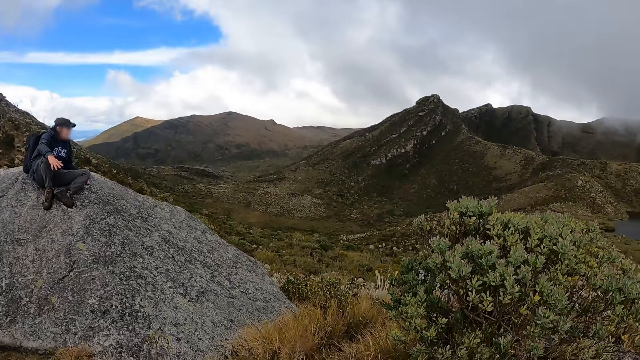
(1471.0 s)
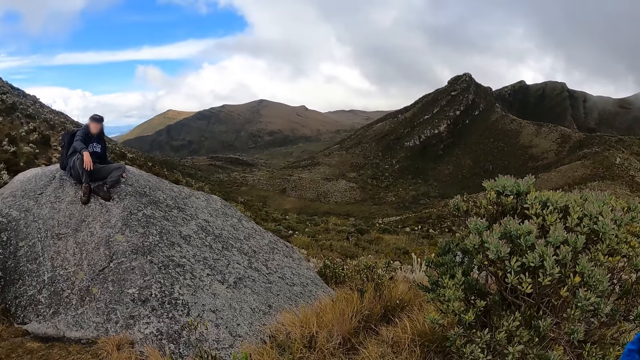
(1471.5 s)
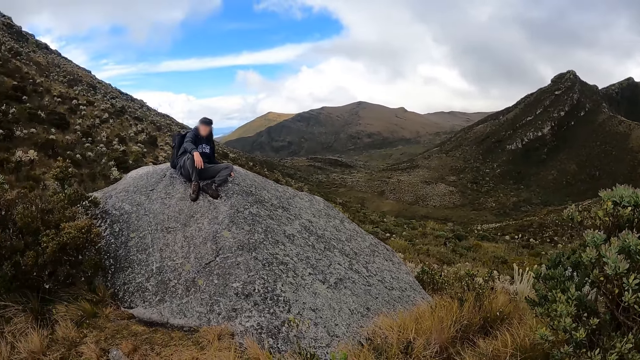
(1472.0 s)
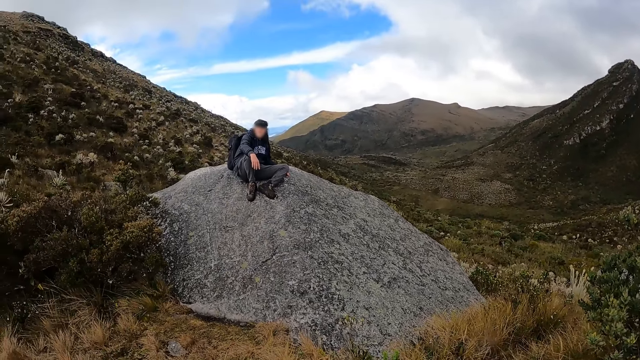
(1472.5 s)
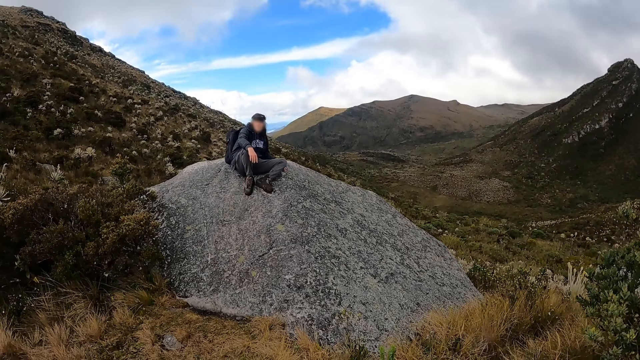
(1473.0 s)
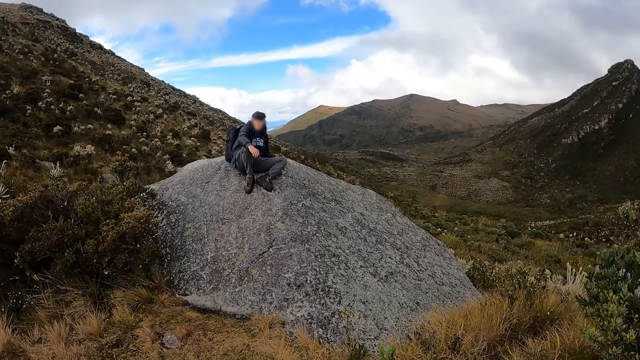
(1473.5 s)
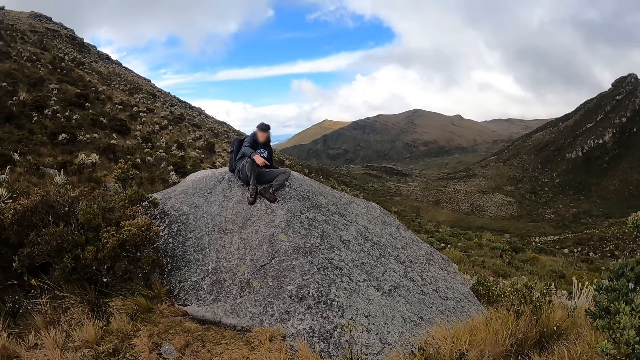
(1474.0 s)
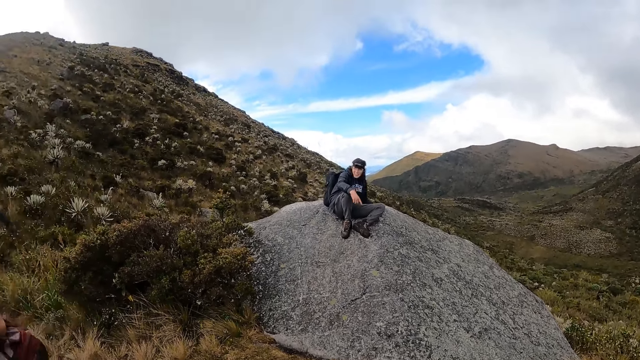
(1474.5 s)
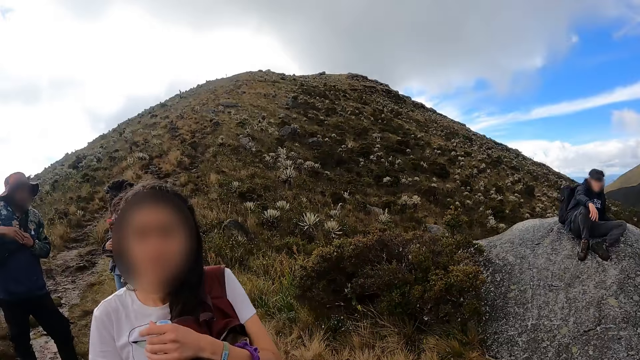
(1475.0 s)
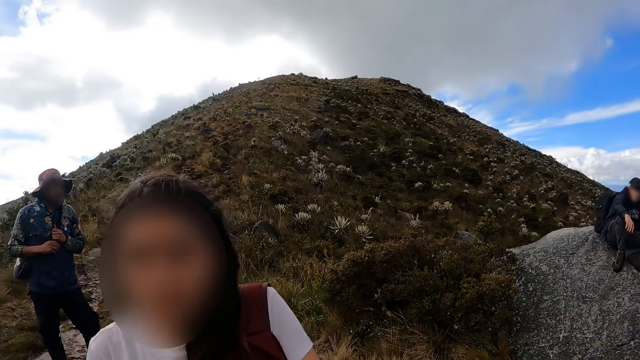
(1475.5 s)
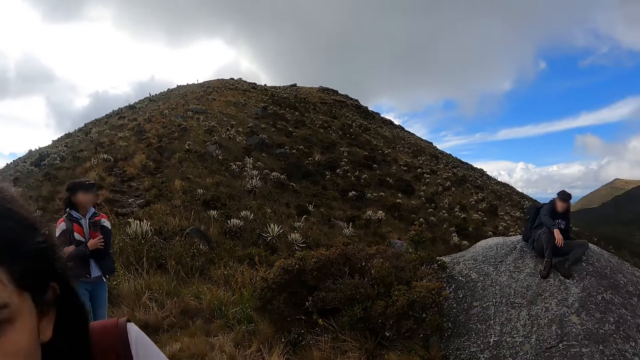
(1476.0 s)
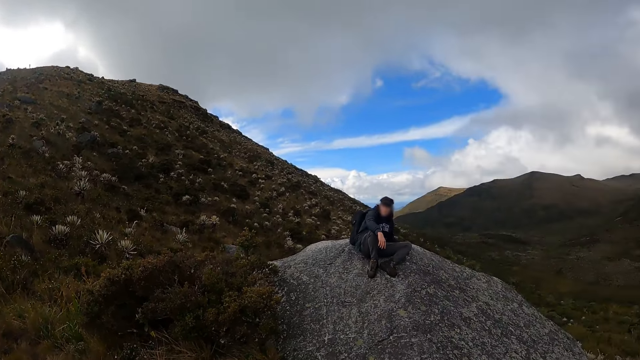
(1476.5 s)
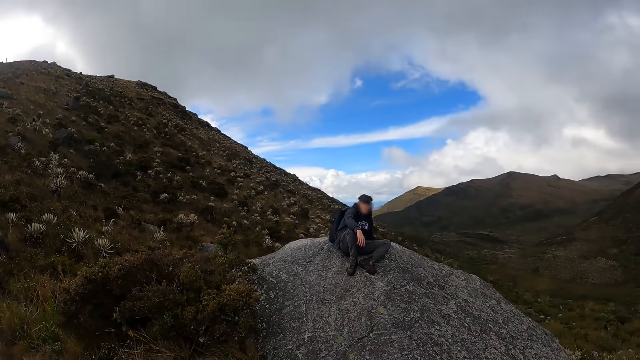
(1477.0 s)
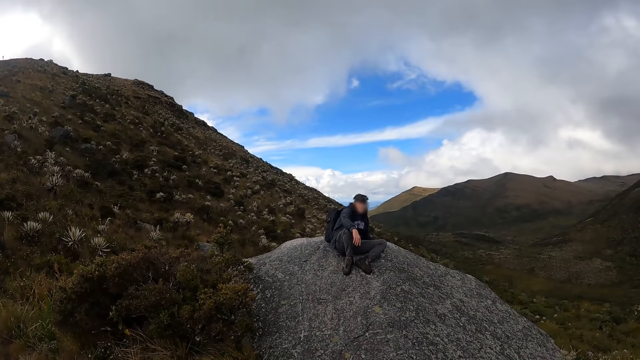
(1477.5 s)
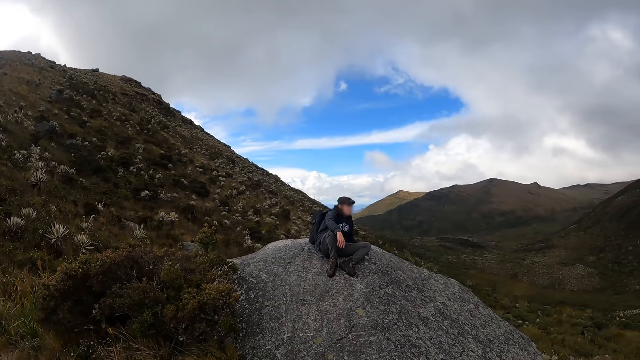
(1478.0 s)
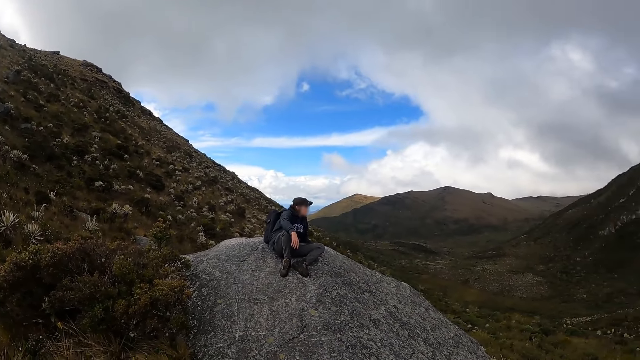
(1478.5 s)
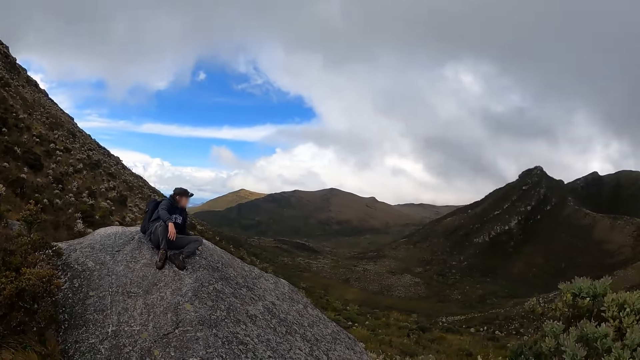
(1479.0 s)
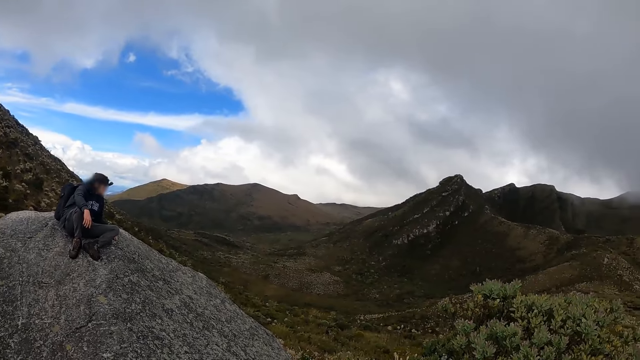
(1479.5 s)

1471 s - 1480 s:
A woman interacts with the group of people in the mountain. Another woman moves closer to the camera wearer. Another woman interacts with a man.

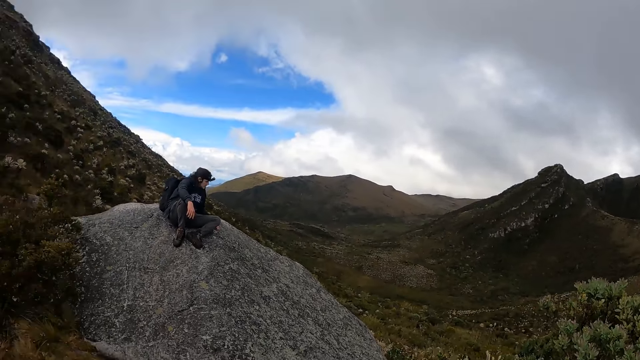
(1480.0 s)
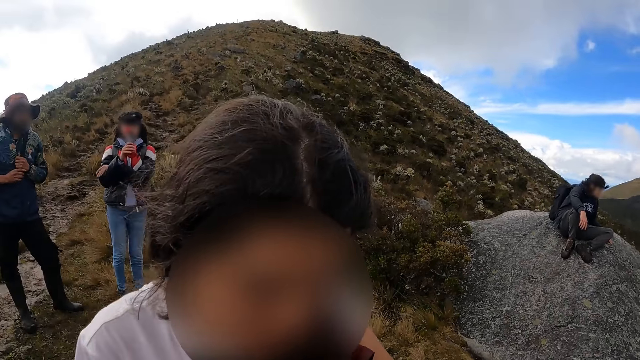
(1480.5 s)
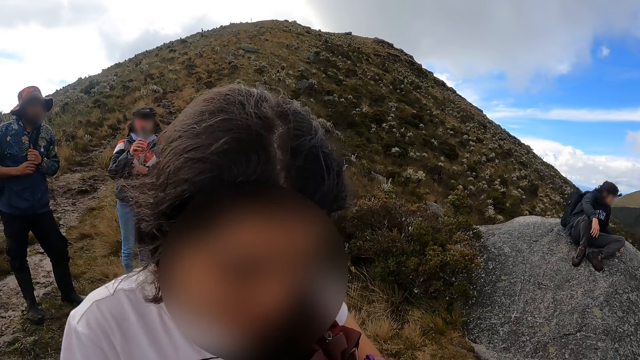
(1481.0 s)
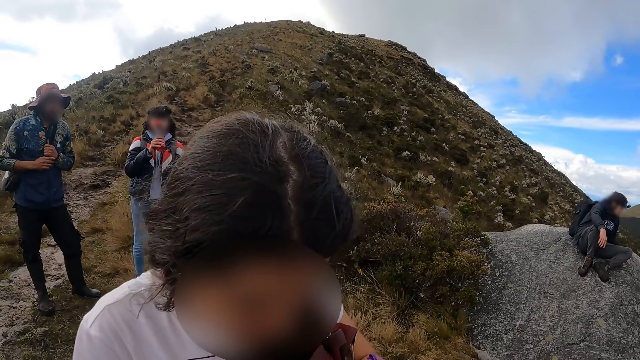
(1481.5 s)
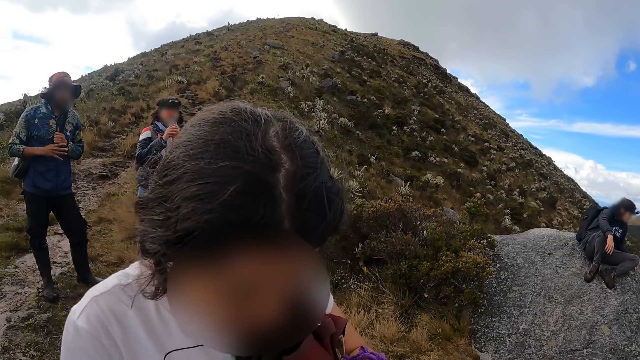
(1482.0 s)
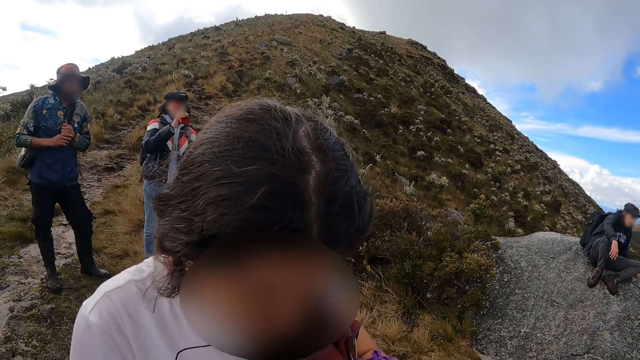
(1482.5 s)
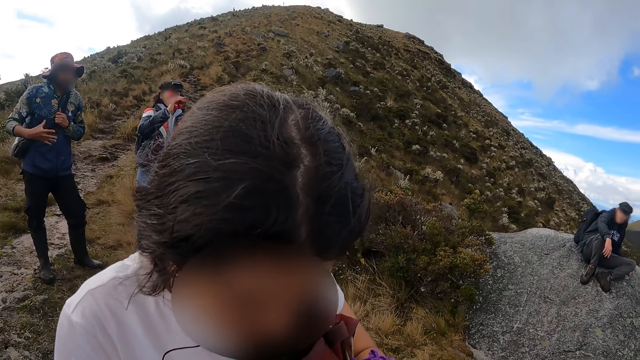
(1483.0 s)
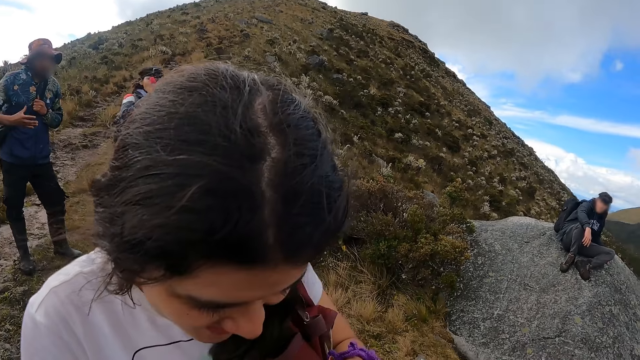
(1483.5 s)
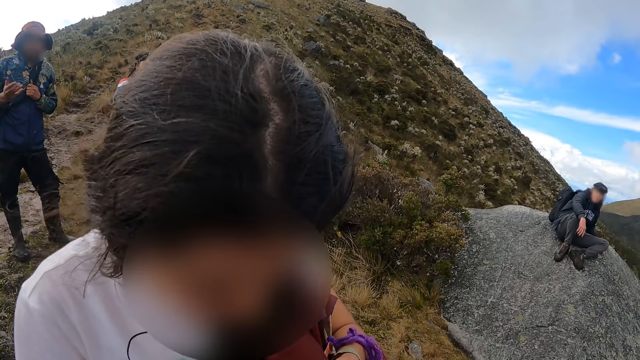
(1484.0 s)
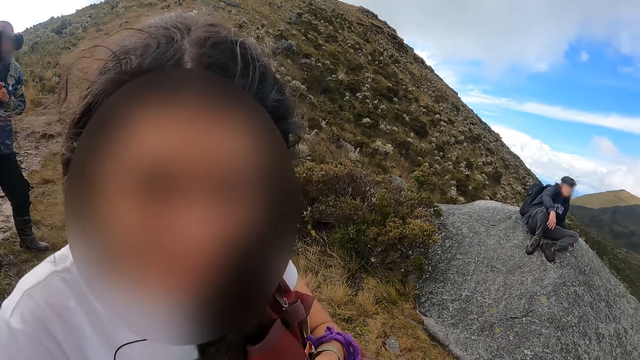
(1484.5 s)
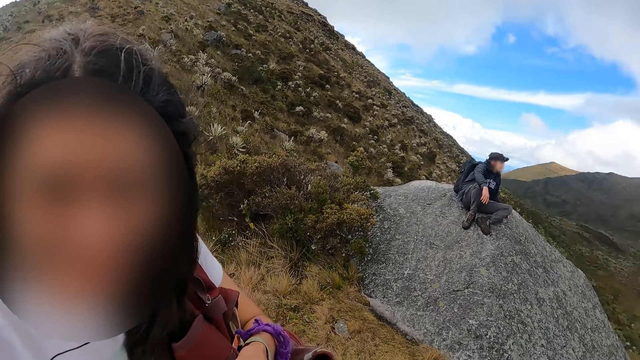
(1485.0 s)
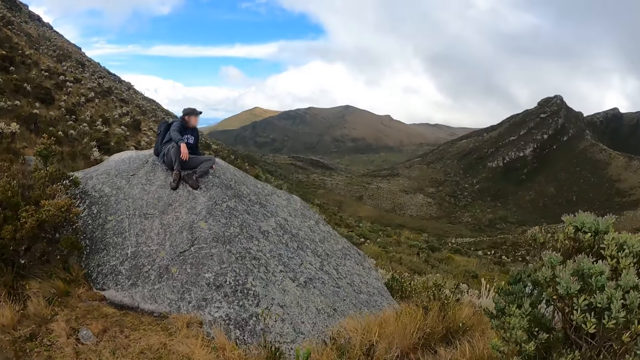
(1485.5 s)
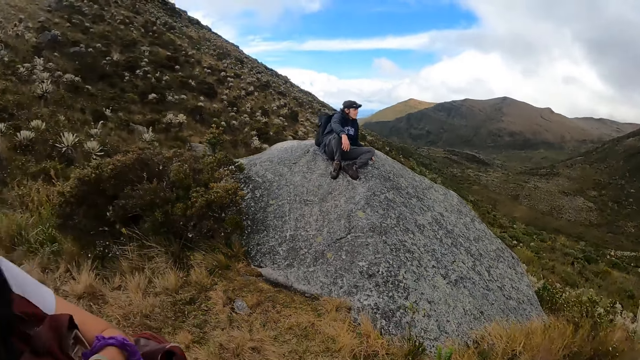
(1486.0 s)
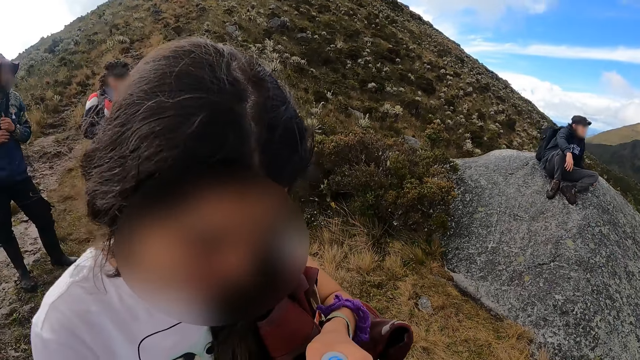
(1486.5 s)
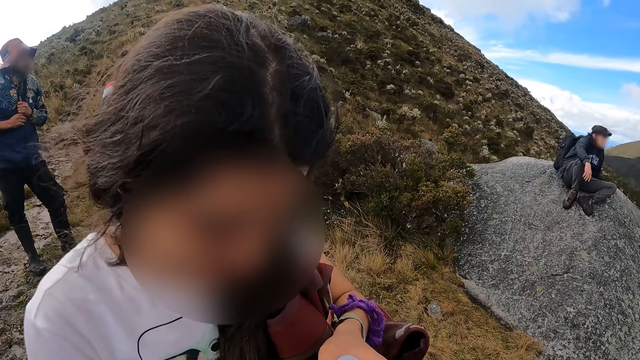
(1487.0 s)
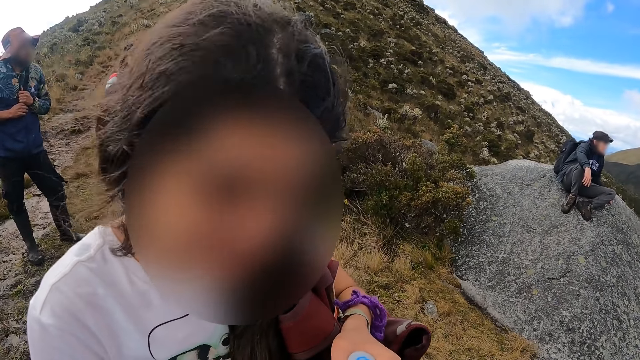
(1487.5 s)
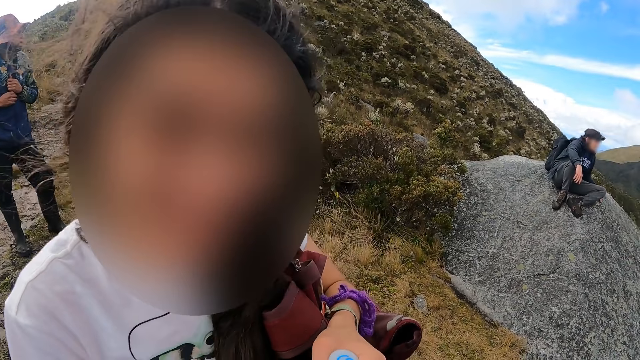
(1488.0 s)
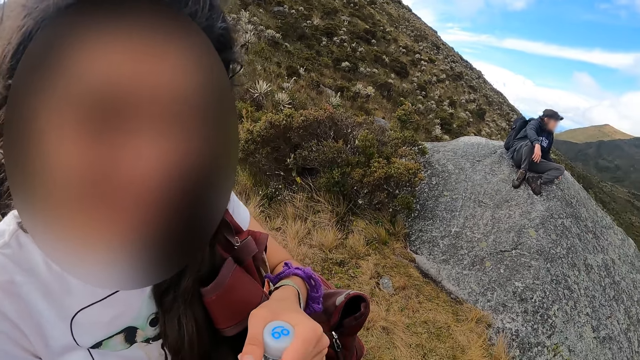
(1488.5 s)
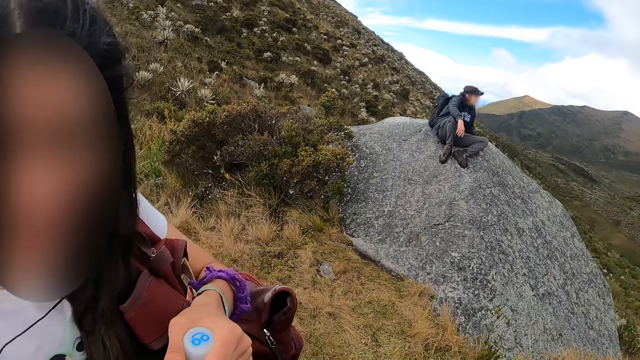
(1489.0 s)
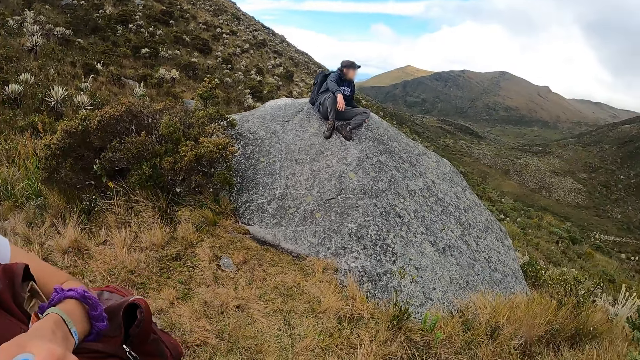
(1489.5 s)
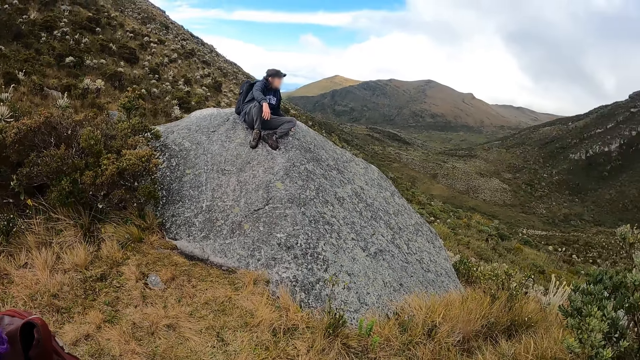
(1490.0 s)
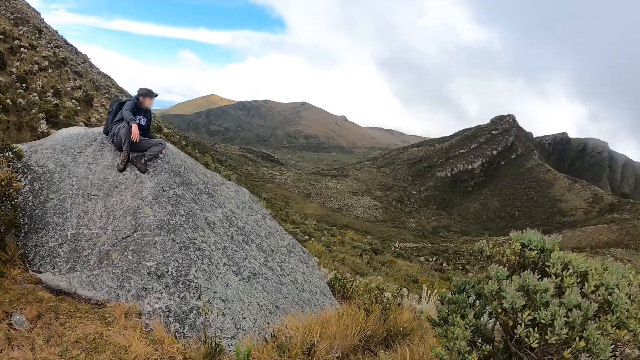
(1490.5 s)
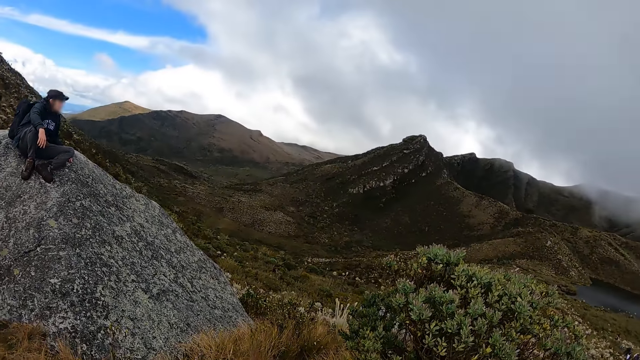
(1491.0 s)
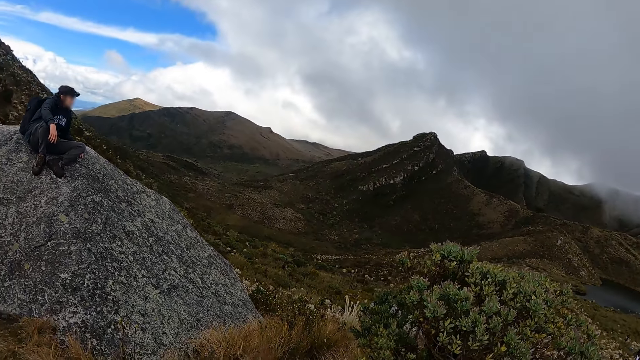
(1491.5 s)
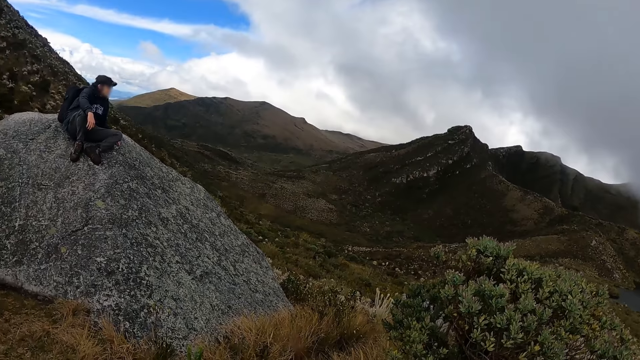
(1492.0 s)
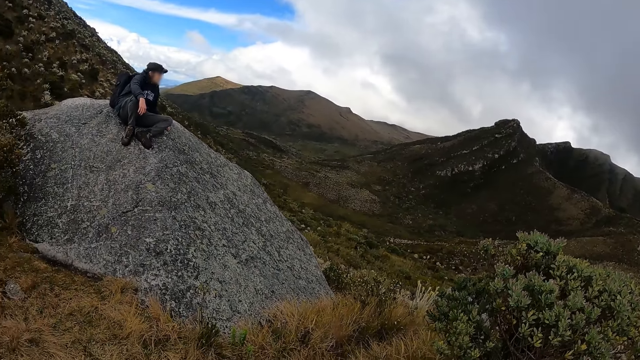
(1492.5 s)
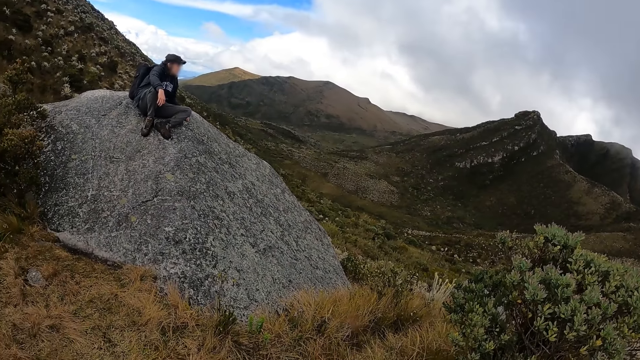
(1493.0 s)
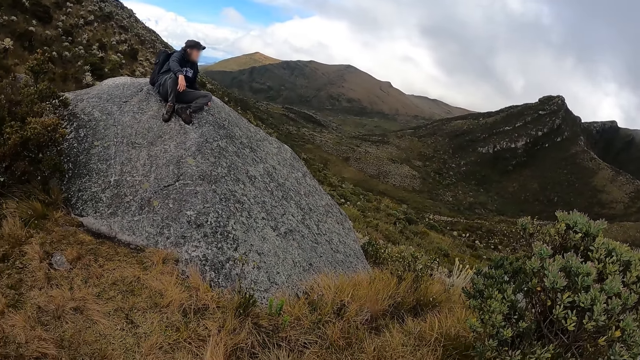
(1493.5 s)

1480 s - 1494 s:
The camera wearer interacts with a girl. A woman drinks the juice in her hand from the bottle. Another woman interacts with the camera wearer. The camera wearer looks around. They interact with the girl. They look around.
